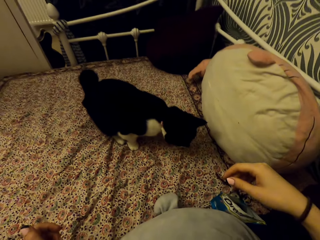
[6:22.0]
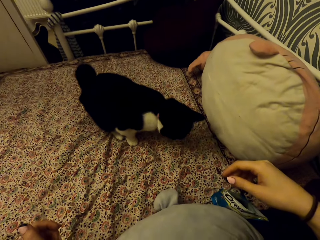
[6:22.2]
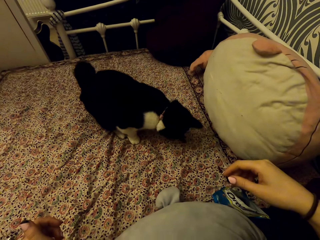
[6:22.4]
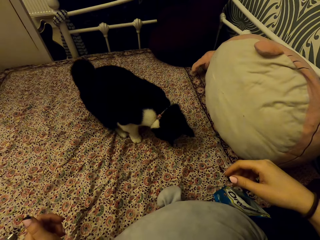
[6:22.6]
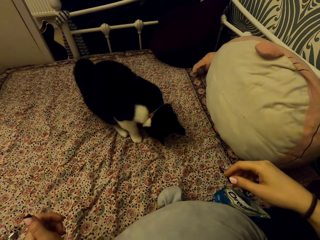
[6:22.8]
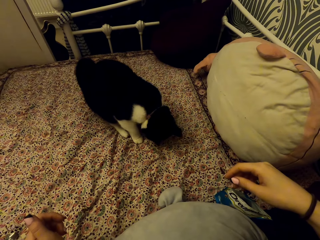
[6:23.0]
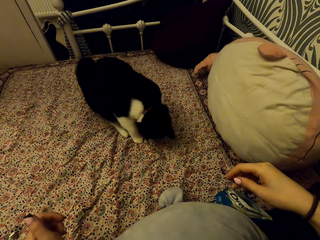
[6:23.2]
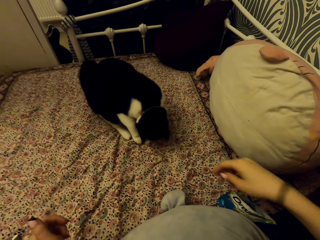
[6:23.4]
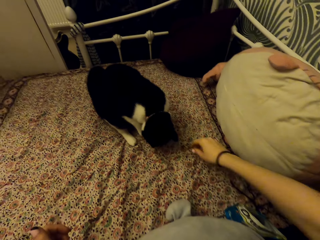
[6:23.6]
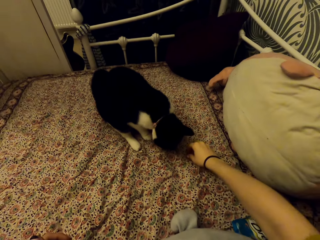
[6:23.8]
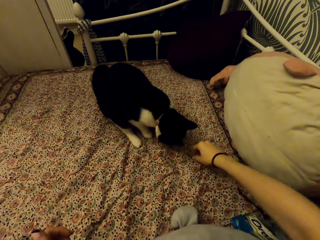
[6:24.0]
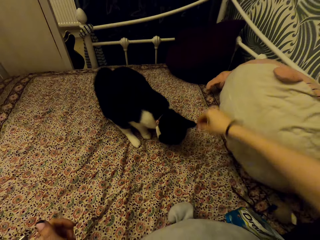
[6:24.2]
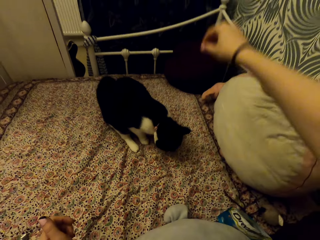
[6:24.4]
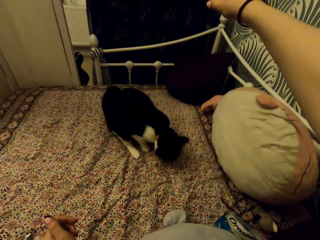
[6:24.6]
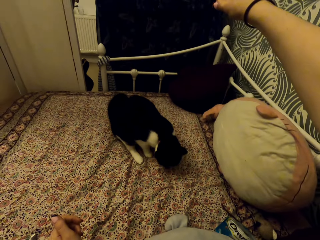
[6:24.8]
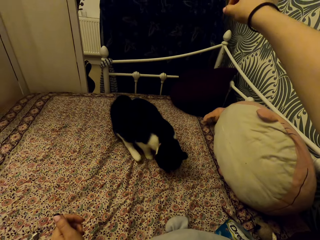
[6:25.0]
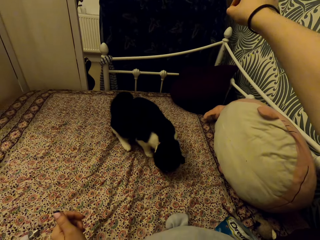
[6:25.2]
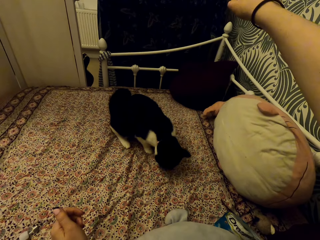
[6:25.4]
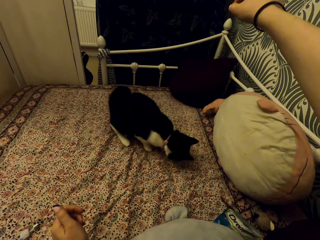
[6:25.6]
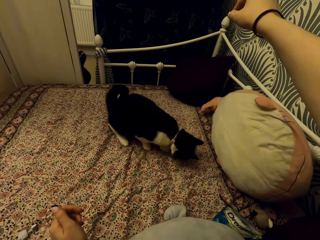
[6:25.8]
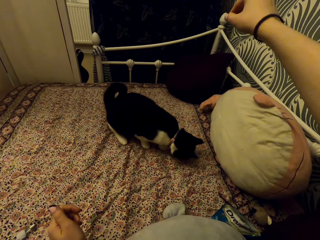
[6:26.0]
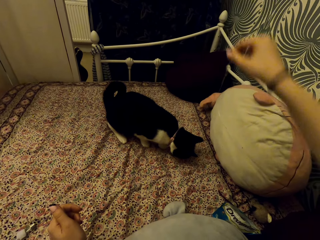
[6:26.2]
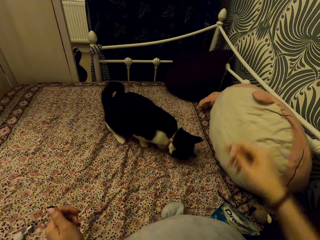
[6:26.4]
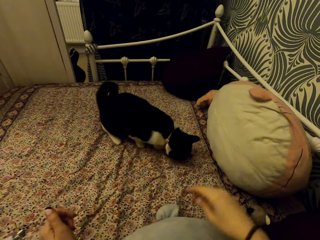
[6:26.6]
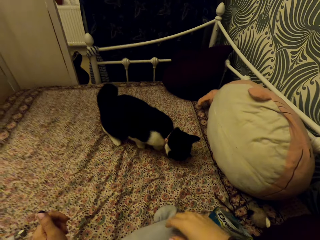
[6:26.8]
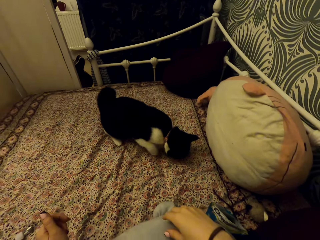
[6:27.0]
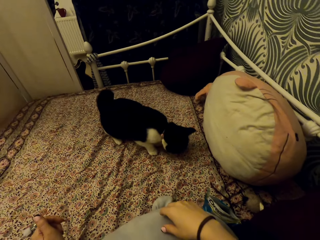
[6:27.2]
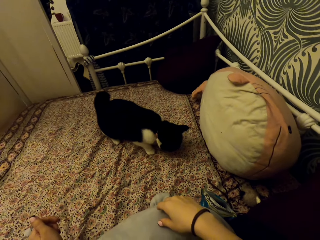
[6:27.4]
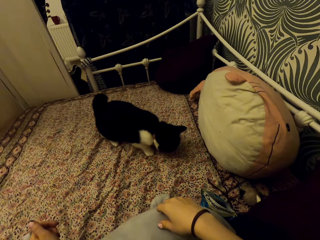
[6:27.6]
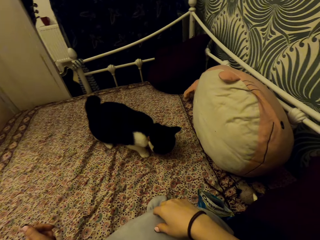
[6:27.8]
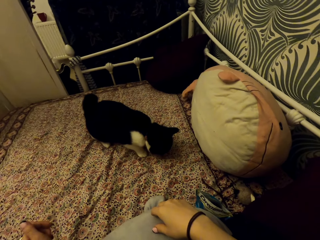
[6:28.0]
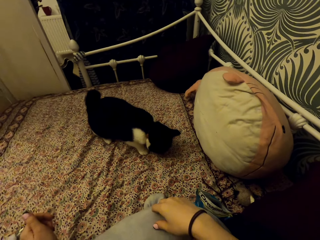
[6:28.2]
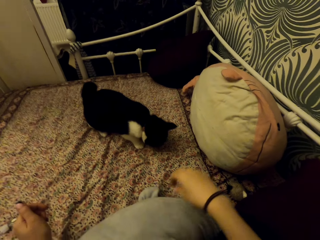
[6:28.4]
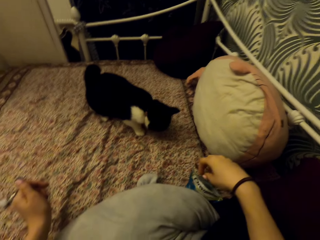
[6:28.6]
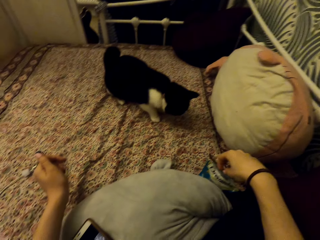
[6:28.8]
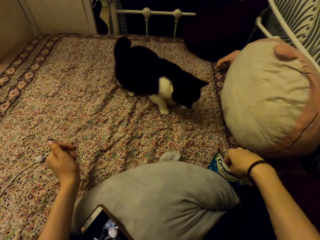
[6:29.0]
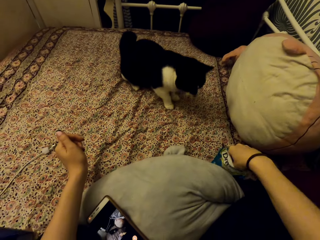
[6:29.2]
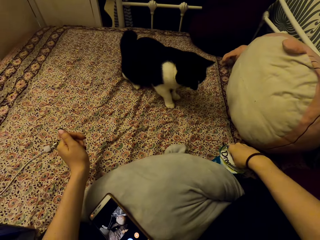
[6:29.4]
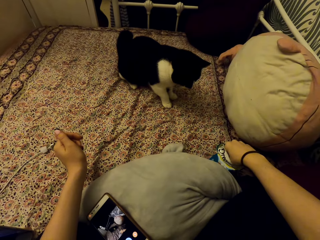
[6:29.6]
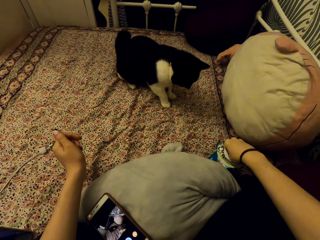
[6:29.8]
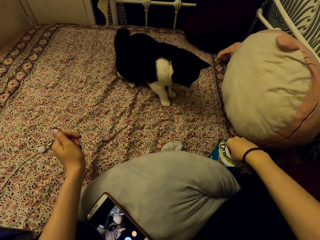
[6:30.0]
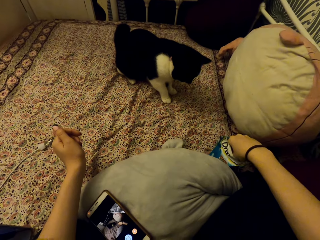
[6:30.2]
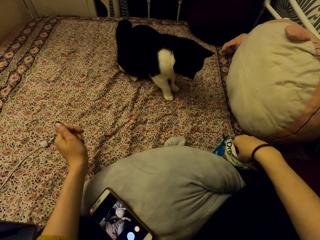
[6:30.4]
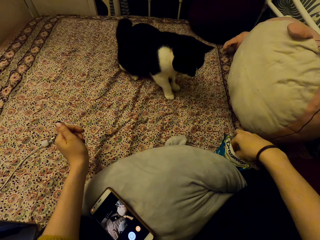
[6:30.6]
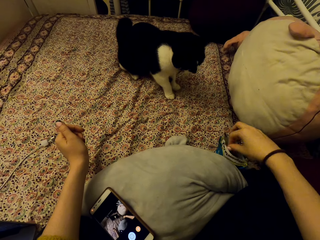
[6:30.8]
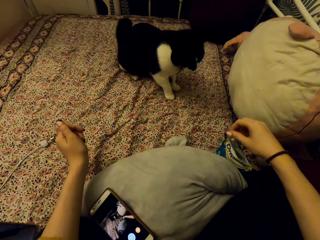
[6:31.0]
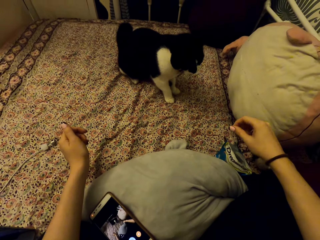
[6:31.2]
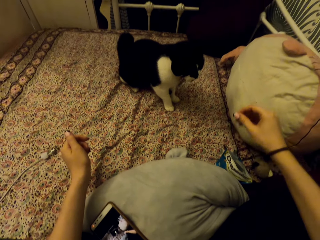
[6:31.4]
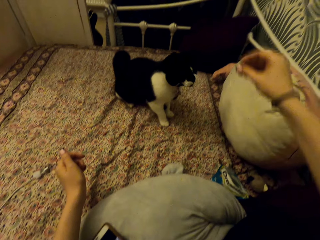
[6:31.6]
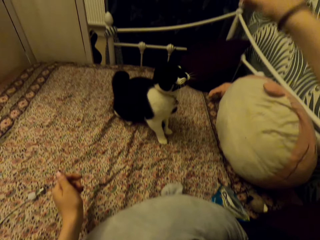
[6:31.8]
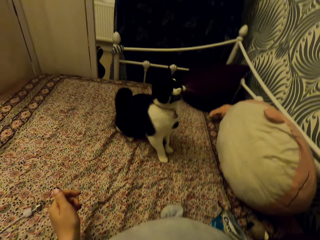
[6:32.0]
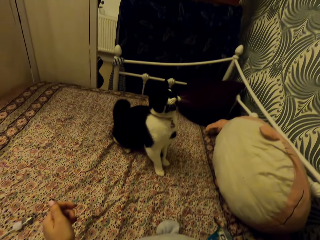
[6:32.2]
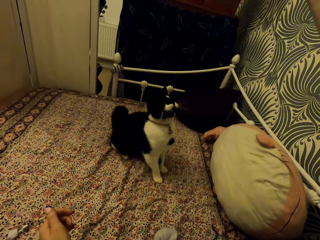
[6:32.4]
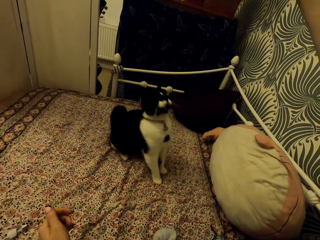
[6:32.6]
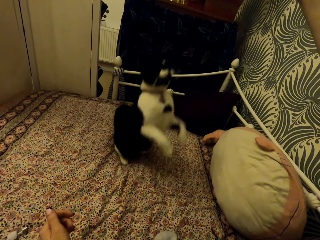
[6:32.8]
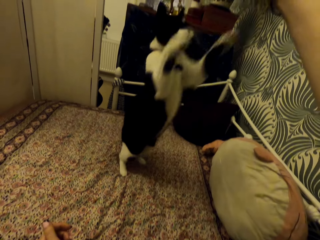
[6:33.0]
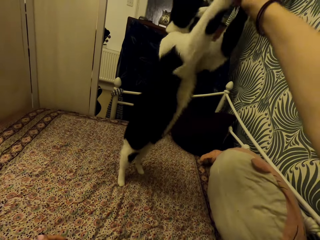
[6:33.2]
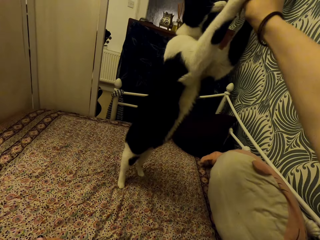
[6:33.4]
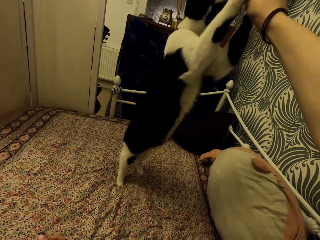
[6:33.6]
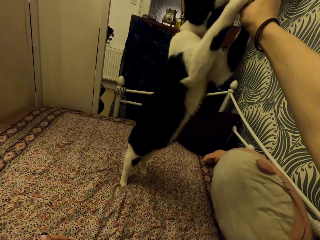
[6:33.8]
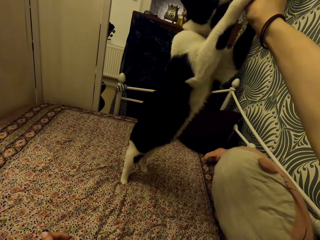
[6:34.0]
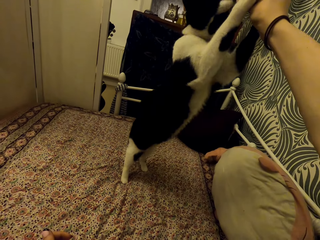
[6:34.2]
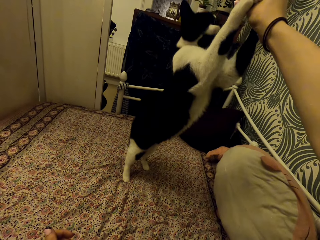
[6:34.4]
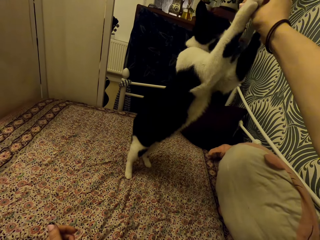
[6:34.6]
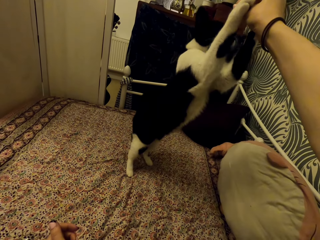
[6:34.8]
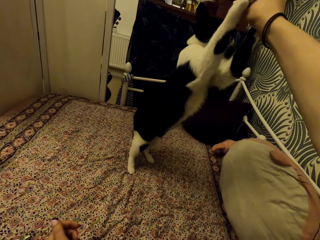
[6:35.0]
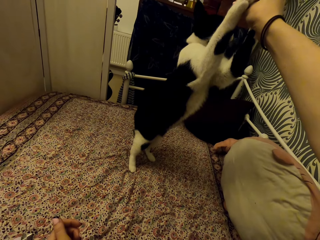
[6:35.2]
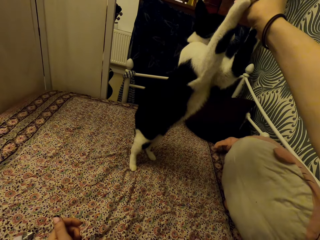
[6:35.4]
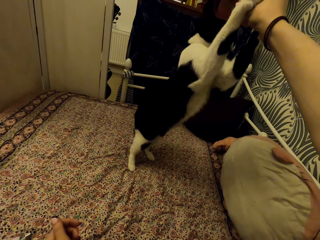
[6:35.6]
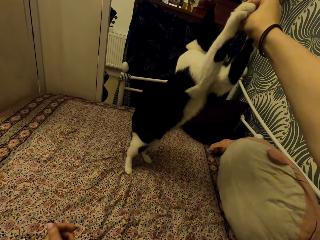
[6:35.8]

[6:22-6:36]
The camera wearer drops the dreamies on the carpet. She picks the dreamies from the carpet. She interacts with the cat. She raises her hand. She looks at the cat. She picks the dreamies from the dreamies packet. She raises her hand and interacts with the cat.

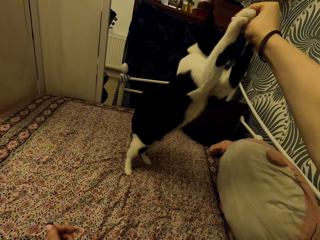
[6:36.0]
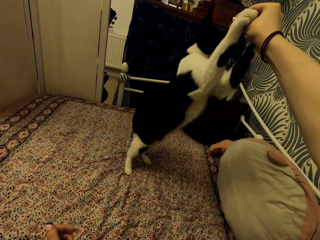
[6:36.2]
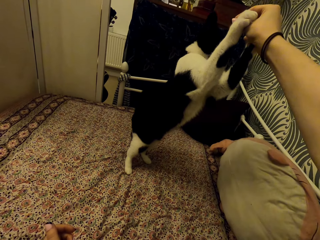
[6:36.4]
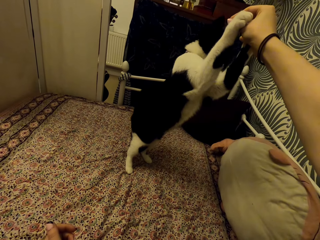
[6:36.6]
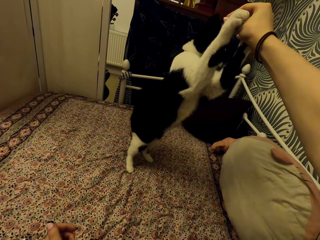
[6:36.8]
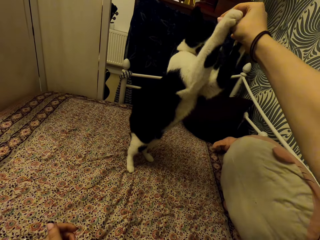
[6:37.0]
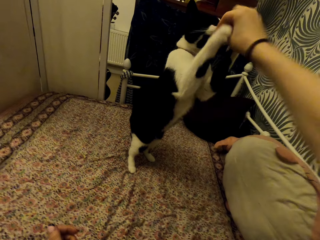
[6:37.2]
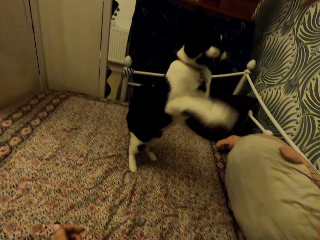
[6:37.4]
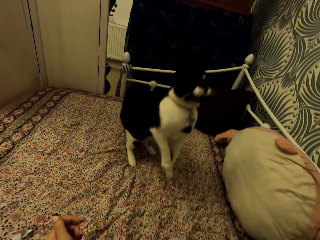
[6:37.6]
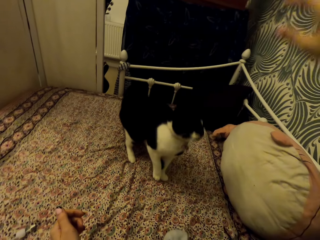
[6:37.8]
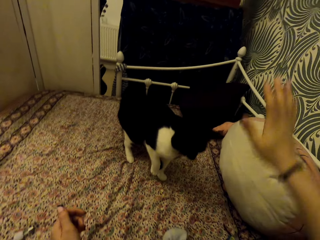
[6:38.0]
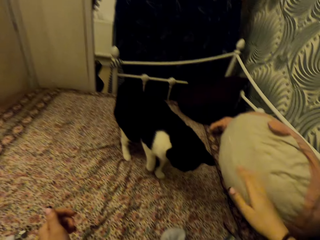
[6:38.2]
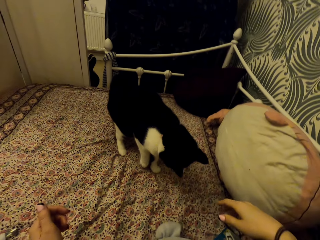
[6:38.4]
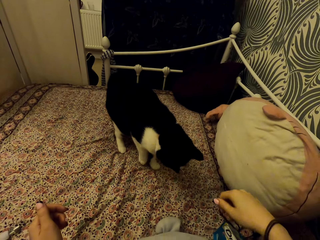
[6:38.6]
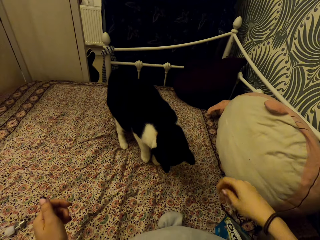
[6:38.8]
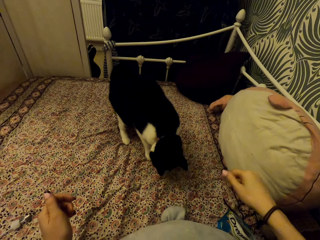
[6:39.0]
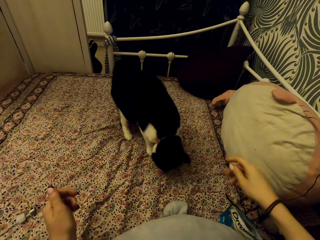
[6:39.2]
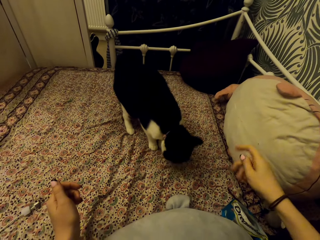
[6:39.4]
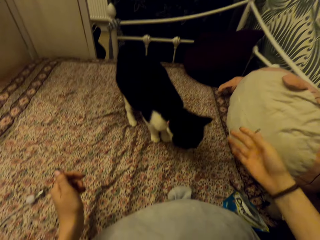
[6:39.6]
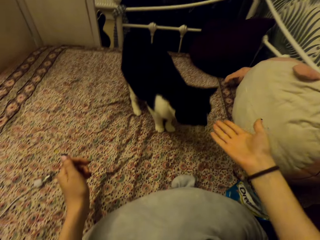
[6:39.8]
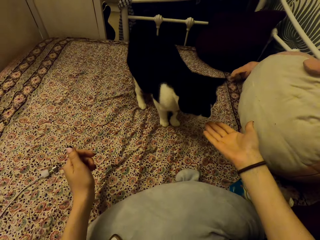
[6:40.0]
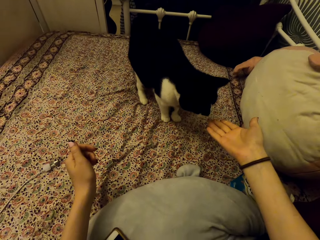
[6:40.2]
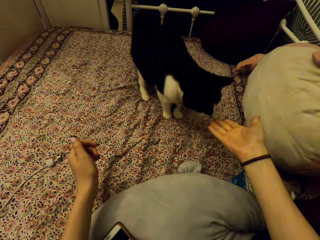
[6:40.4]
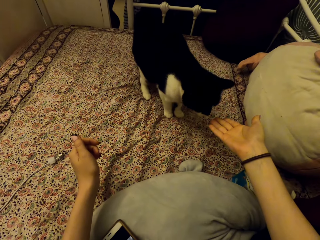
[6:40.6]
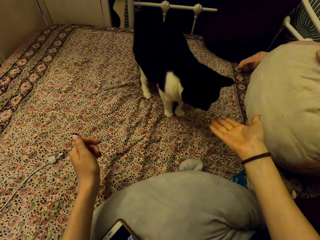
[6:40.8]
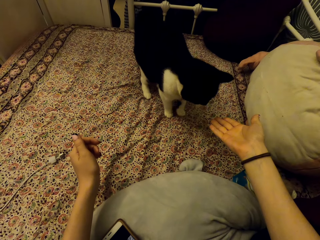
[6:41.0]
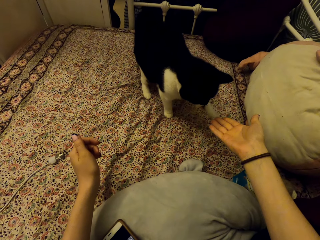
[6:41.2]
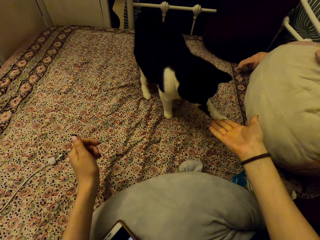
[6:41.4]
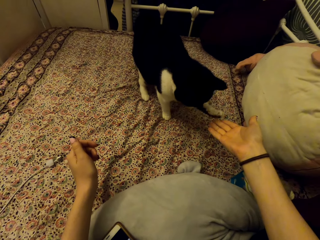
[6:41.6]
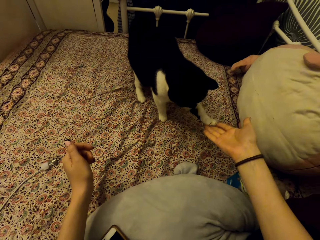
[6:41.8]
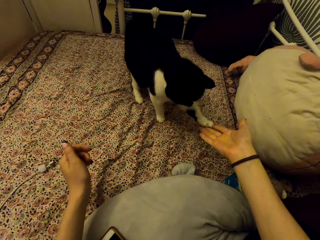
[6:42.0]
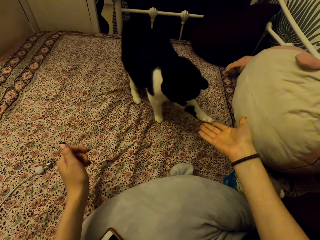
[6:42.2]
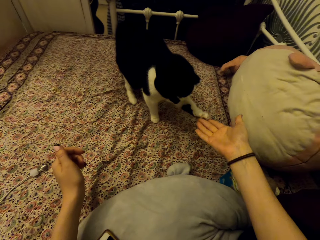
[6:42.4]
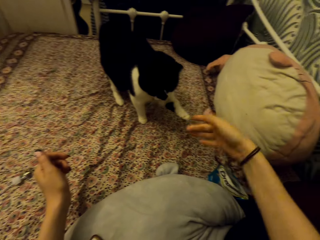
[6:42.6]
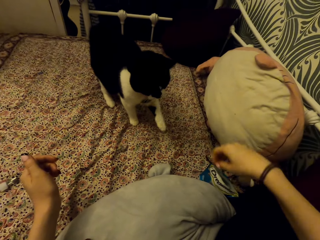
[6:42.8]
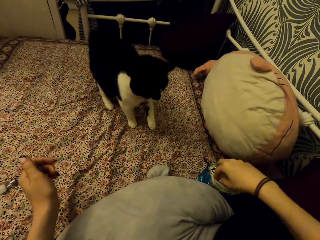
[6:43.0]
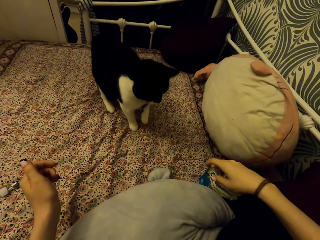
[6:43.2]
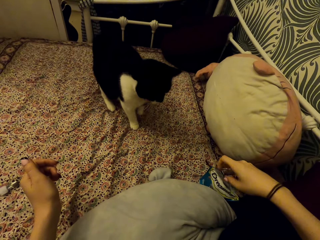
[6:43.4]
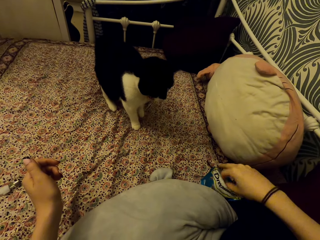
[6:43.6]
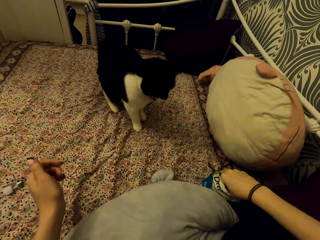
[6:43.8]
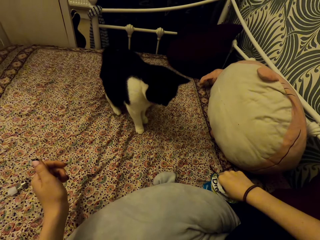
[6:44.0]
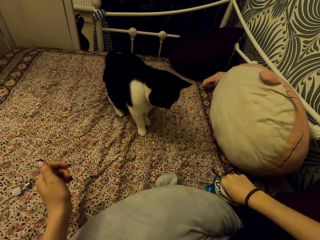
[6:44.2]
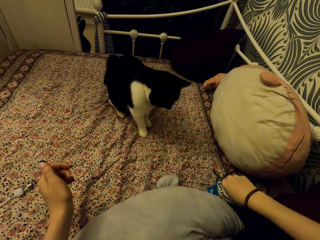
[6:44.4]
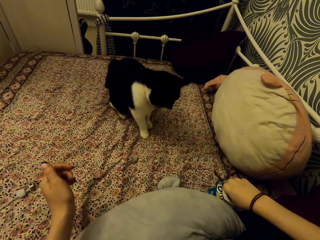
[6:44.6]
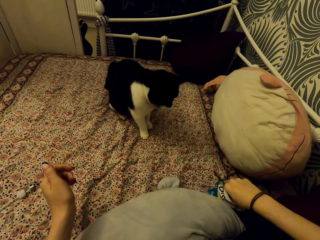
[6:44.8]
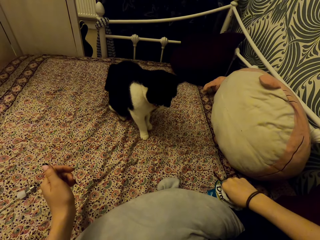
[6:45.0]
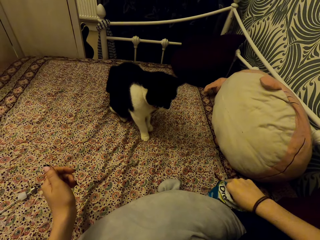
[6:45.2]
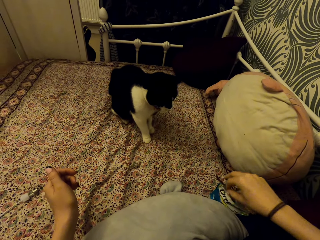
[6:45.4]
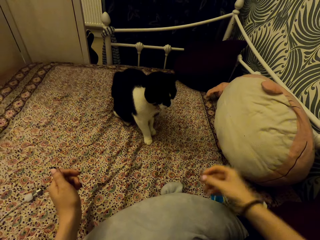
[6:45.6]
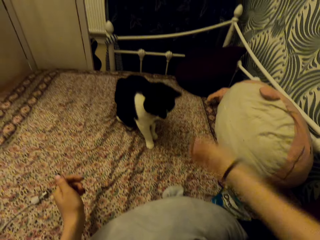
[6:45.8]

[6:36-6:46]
The camera wearer drops the dreamies on the carpet. She stretches her hand. She picks the dreamies from the dreamies packet.
